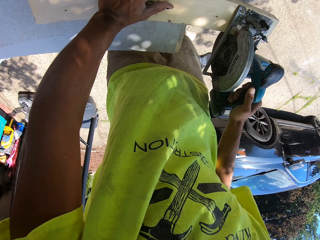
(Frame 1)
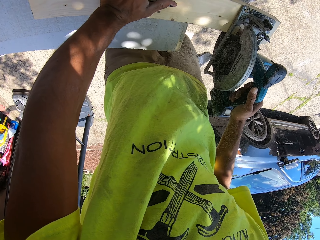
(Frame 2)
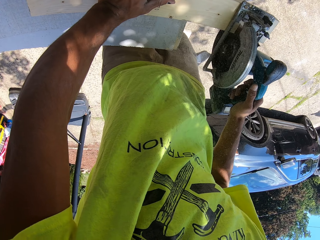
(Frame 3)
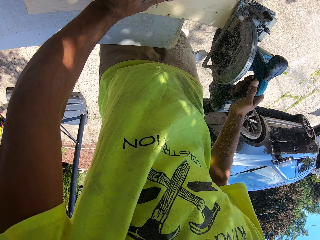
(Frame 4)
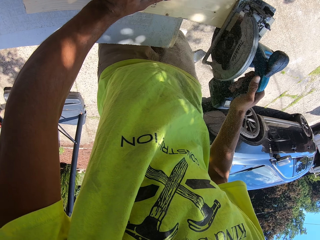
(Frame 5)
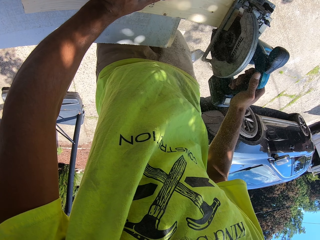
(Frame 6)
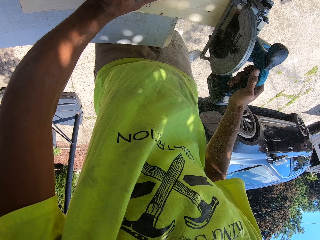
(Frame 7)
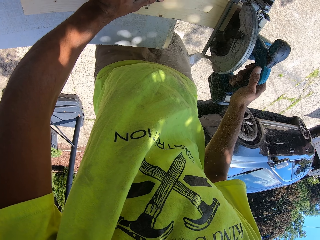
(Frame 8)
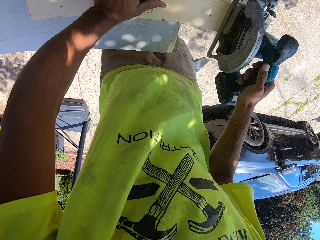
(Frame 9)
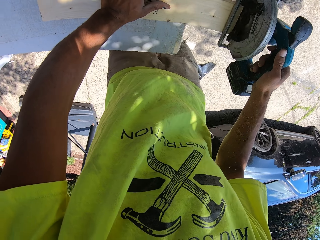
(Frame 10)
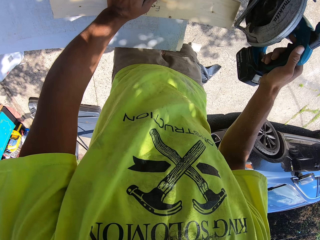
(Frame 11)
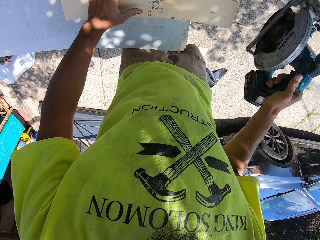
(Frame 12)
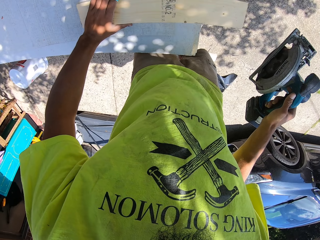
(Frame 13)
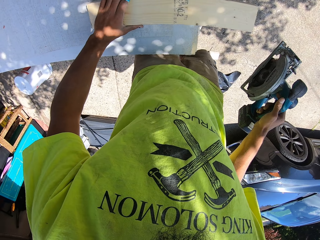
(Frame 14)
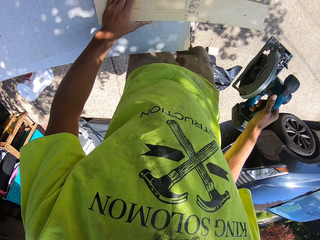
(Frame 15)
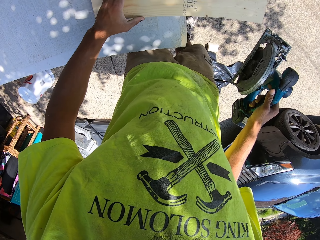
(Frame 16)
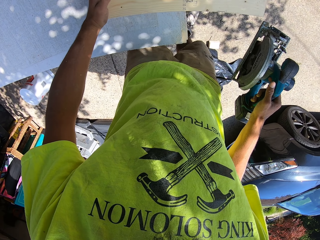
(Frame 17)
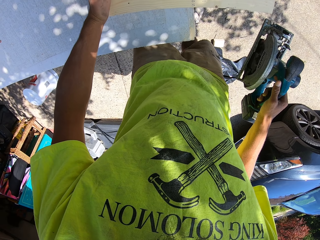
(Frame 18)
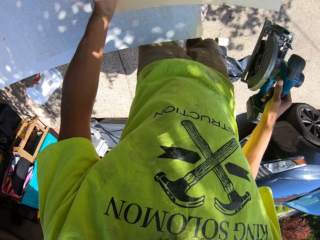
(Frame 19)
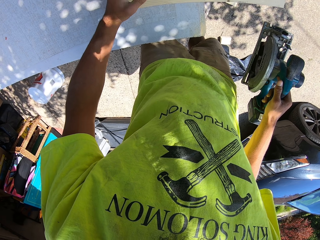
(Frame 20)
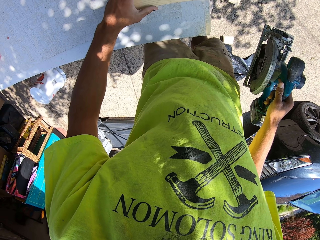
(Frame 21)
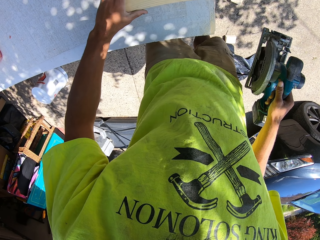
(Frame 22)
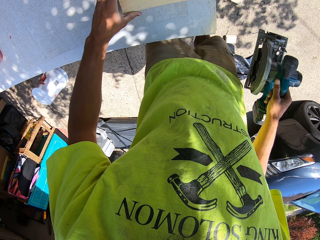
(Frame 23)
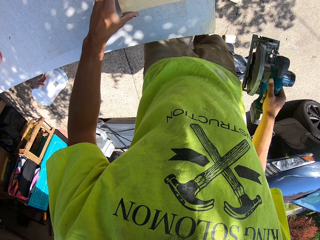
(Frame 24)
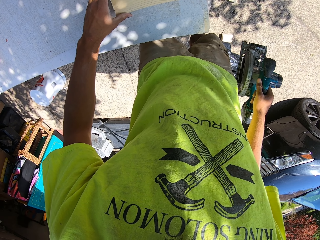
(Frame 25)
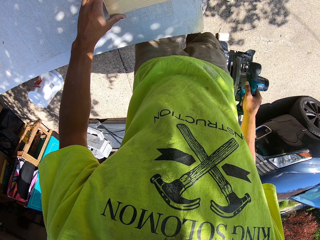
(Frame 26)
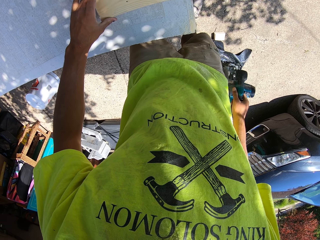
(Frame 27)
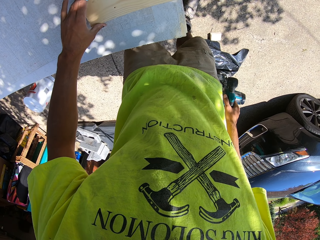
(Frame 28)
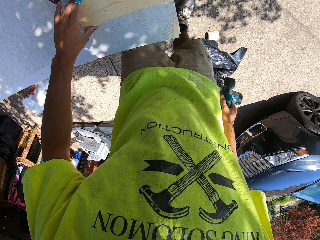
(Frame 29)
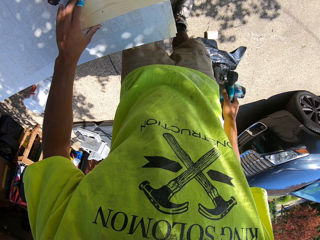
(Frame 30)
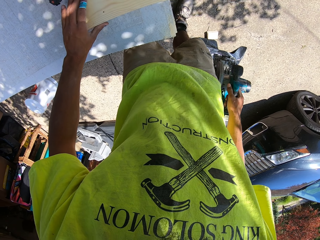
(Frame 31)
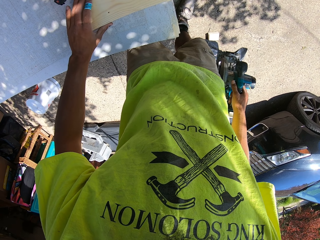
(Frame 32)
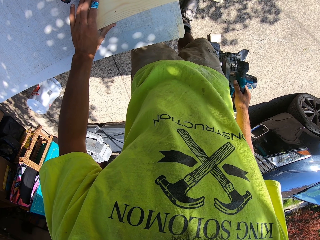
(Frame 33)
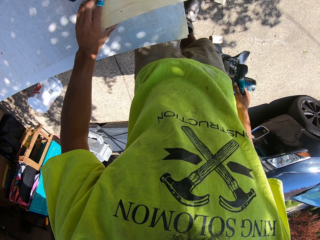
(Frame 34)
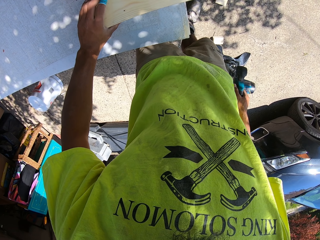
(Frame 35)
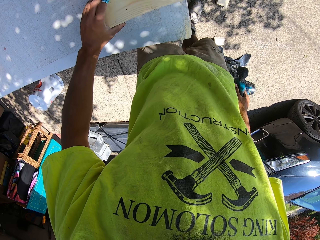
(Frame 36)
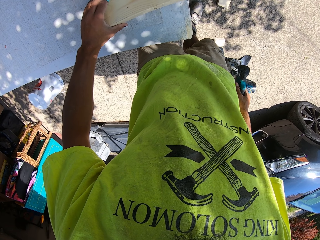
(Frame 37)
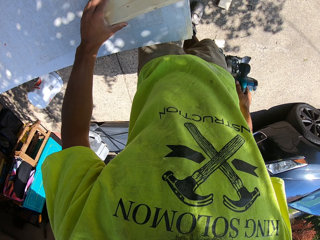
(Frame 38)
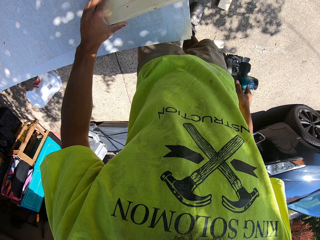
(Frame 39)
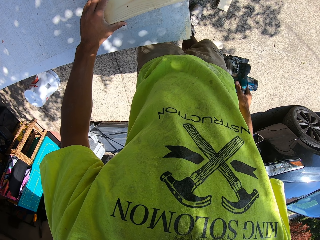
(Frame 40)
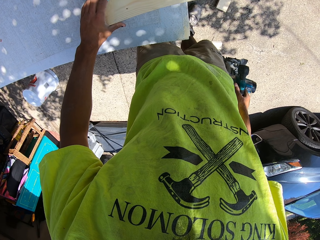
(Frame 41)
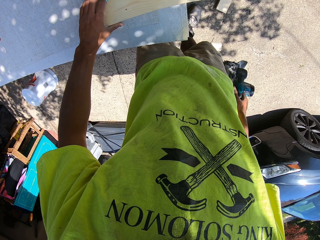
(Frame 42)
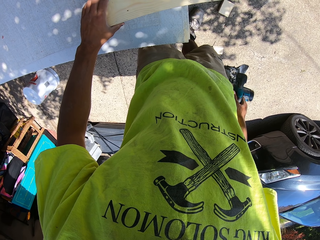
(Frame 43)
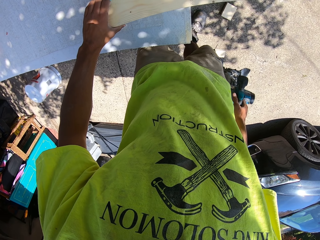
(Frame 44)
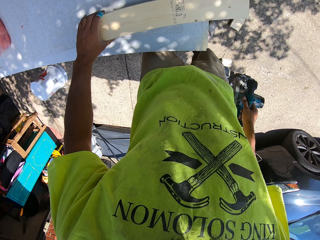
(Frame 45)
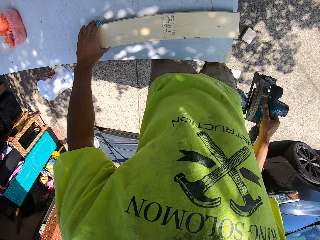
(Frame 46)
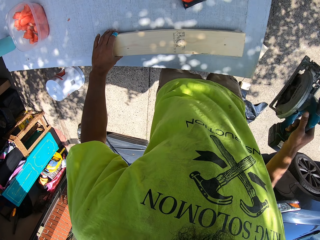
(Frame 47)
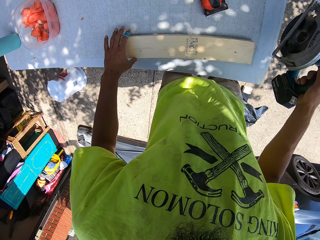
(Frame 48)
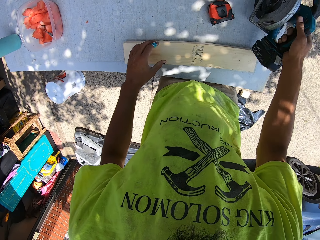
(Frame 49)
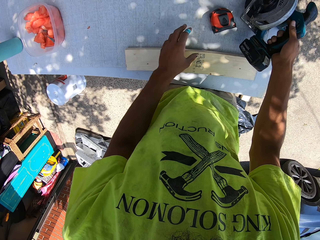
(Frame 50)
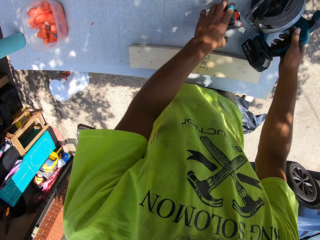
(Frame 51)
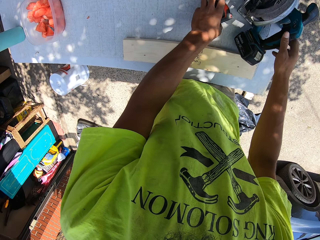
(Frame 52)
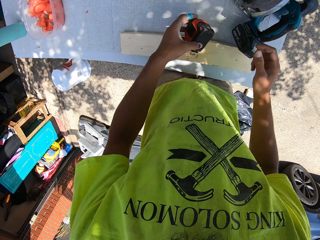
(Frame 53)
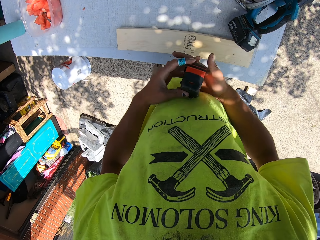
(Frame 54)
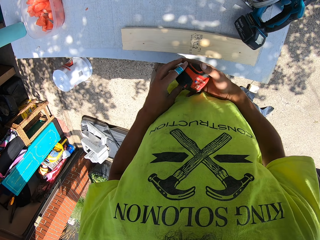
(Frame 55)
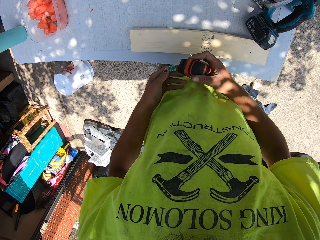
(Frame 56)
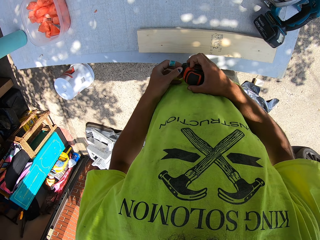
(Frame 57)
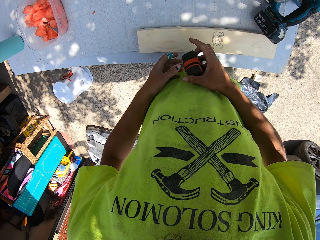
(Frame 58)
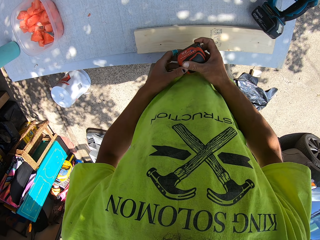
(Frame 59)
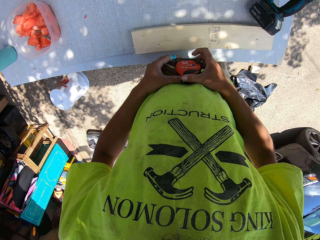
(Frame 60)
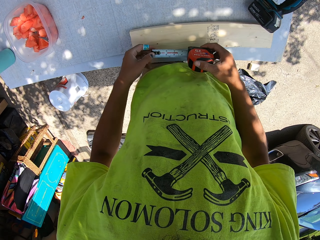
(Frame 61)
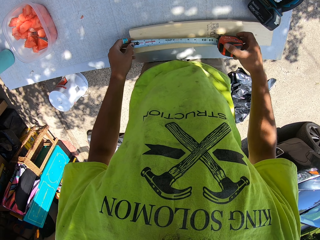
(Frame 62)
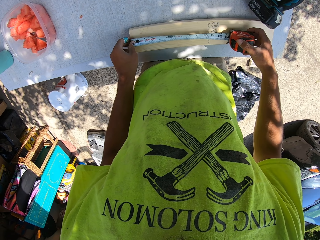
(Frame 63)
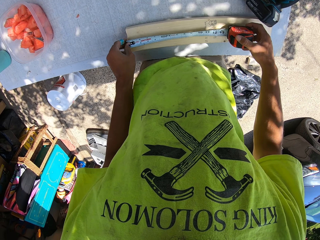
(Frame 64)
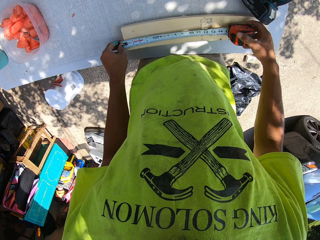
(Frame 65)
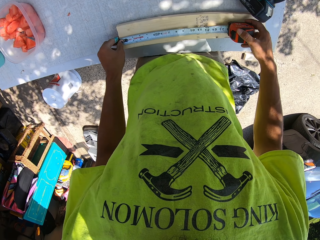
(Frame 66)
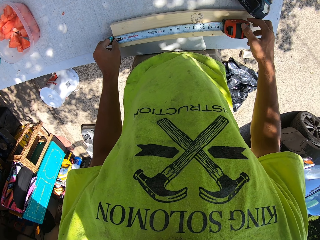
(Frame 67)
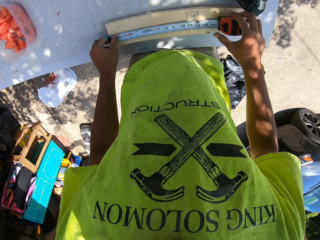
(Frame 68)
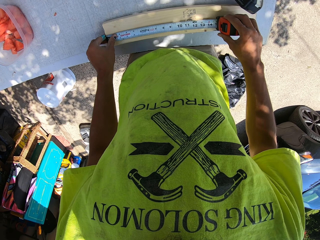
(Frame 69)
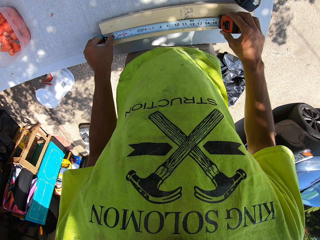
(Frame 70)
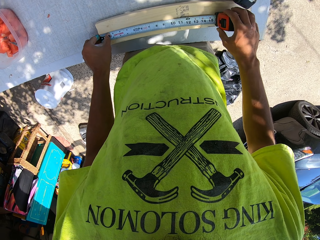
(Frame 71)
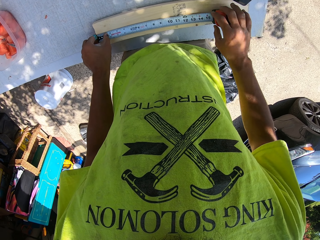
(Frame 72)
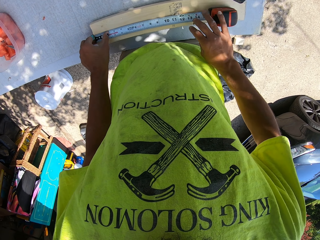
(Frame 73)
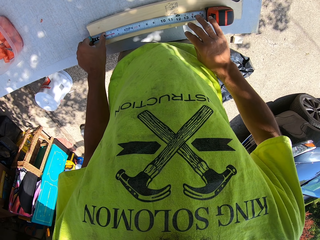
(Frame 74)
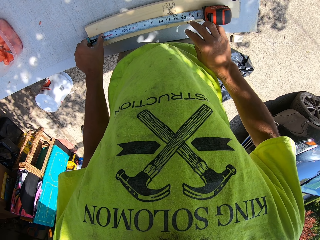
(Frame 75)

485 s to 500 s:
The camera wearer adjusts the wood. They touch the wood. They put the miter saw on top of the table. They pick up the tape measure on top of the table. They pull out the tape. They measure the wood with the tape measure.

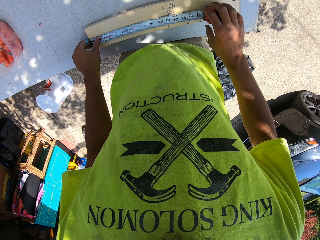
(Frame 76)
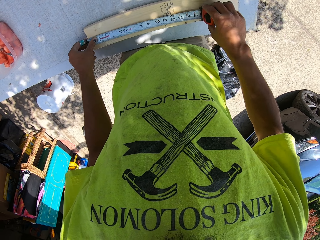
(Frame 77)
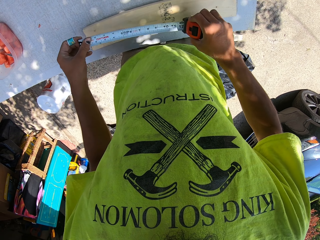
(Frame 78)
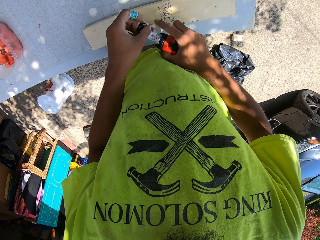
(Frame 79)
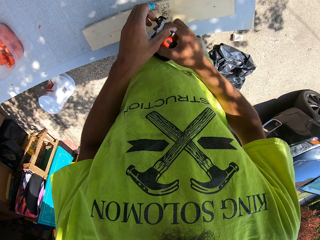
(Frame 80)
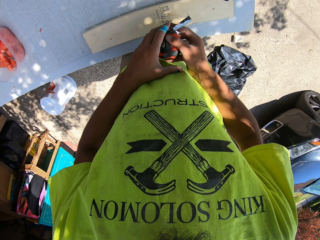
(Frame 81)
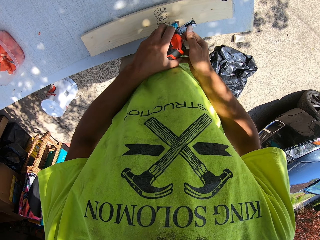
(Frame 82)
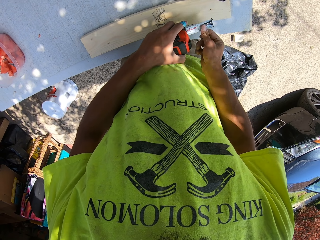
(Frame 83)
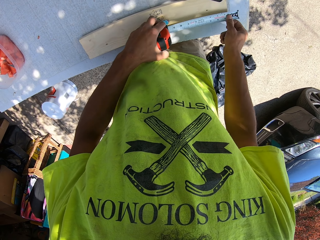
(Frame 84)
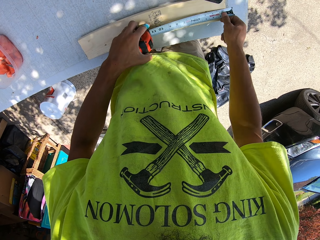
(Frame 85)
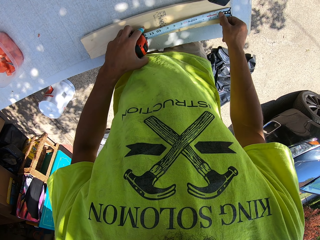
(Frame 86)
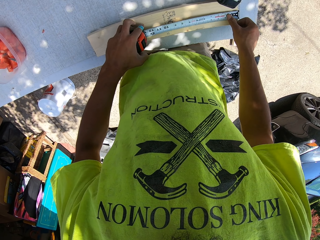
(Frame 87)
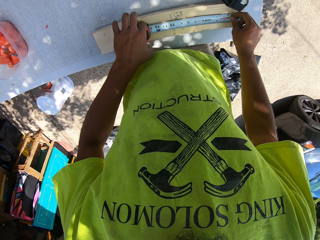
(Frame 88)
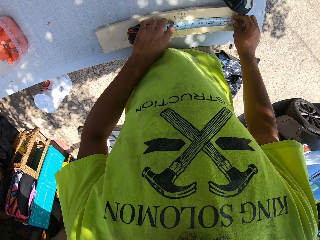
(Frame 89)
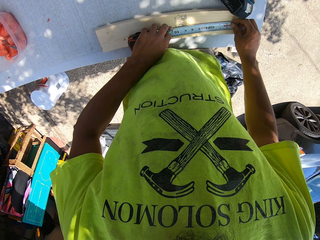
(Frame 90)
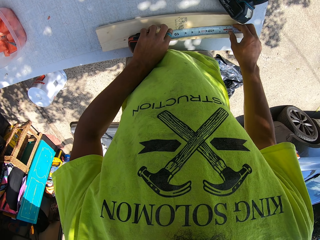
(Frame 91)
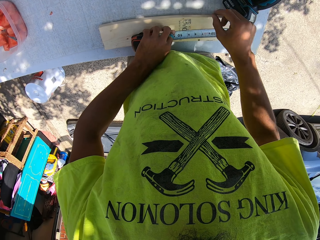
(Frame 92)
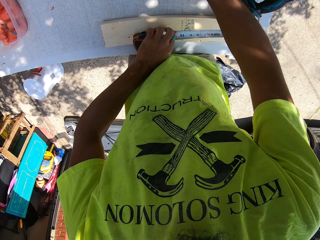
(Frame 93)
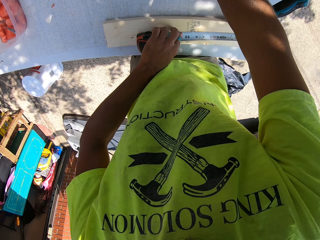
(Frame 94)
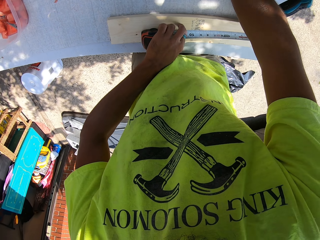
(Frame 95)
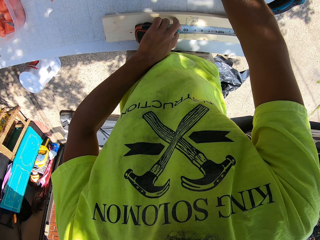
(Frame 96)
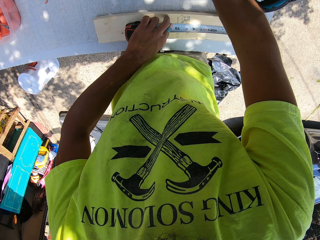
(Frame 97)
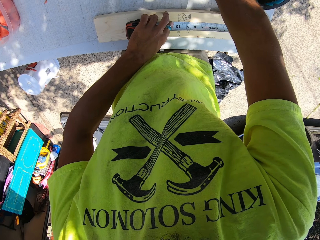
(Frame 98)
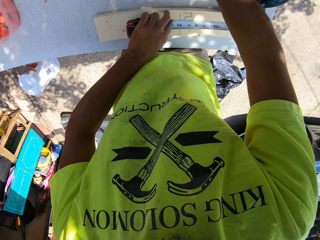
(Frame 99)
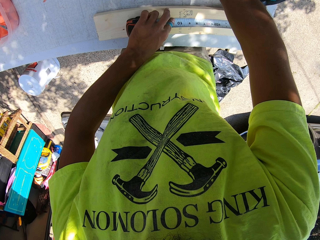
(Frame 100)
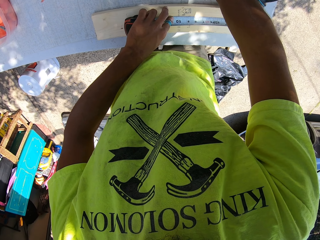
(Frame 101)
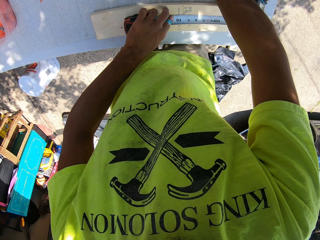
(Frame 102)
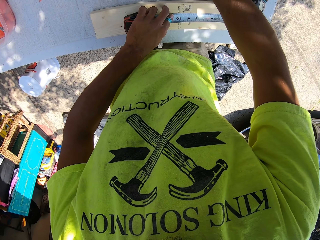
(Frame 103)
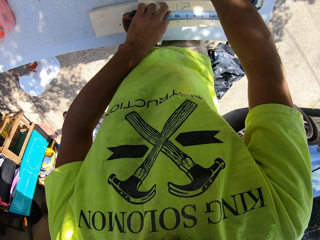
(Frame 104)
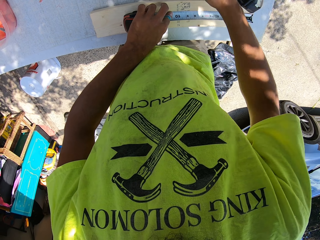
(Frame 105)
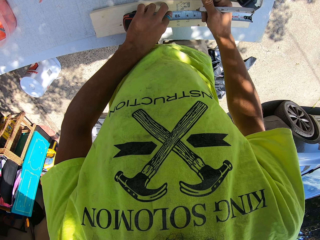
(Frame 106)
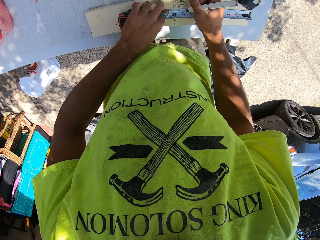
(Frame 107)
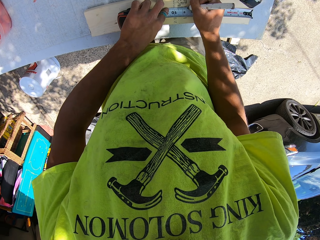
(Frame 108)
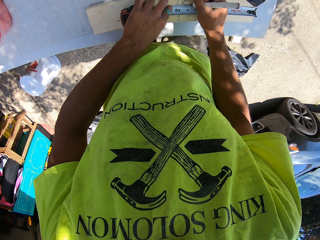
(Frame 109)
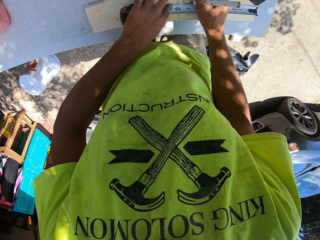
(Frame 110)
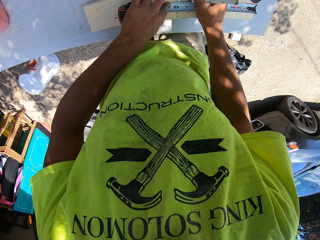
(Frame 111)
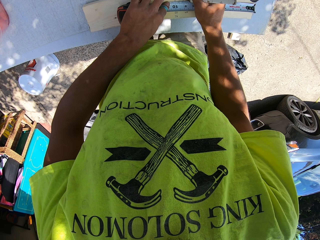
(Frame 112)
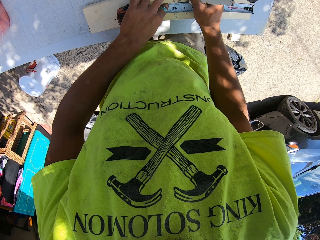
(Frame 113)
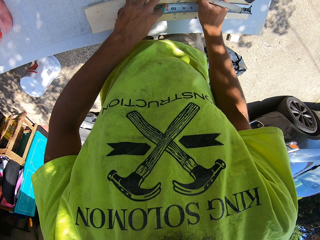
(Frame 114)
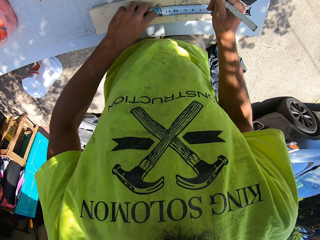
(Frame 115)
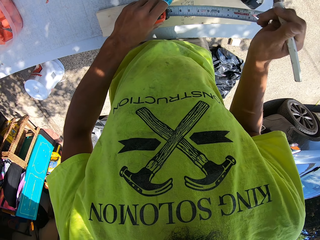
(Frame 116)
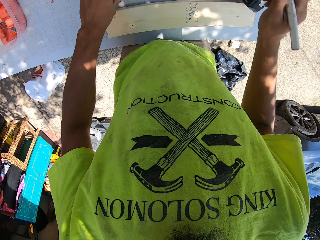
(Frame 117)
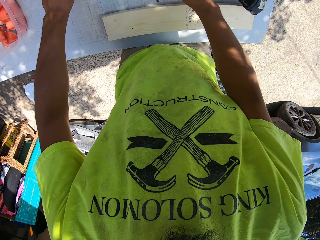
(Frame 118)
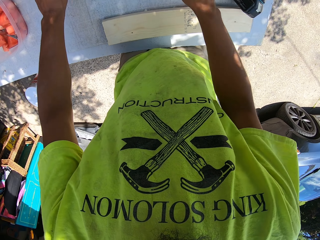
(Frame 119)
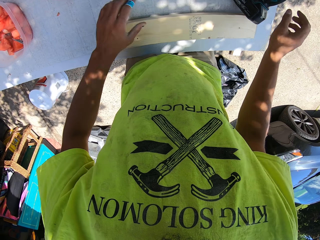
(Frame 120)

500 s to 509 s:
The camera wearer closes the tape measure. They measure the wood with the tape measure. They pick up the mark pen on top of the table with the right hand. They label the measurement on the timber with the pen. They put the measuring tape and the mark pen away.
